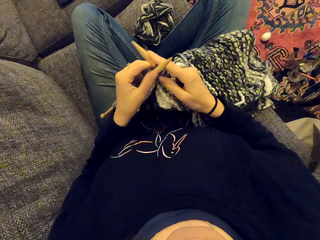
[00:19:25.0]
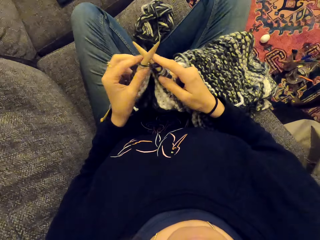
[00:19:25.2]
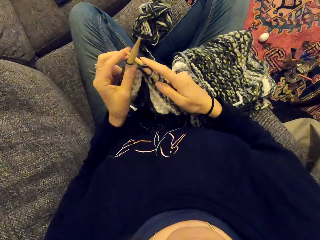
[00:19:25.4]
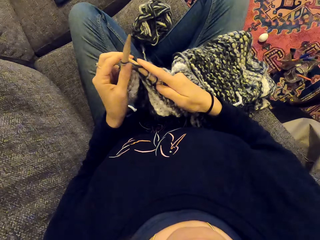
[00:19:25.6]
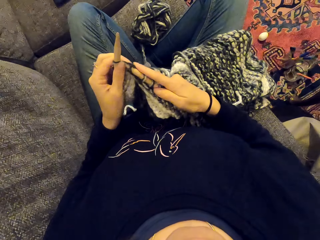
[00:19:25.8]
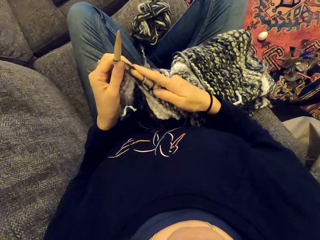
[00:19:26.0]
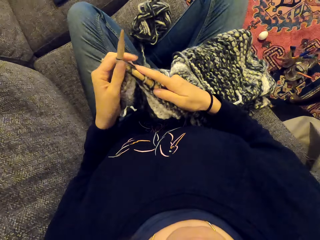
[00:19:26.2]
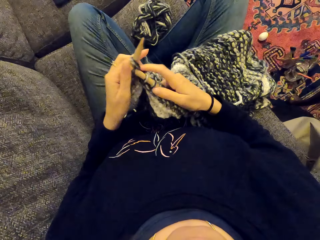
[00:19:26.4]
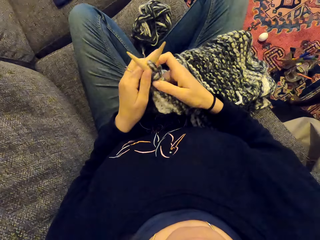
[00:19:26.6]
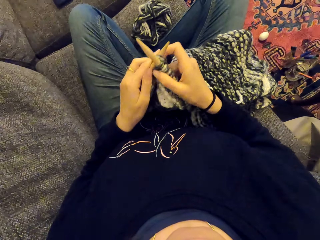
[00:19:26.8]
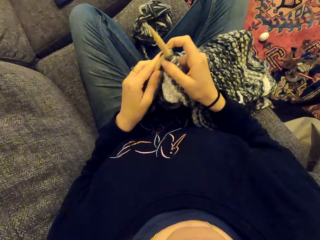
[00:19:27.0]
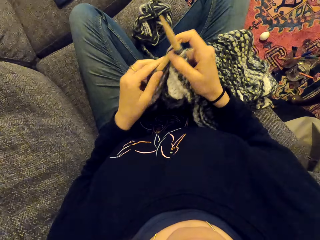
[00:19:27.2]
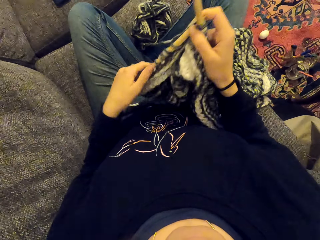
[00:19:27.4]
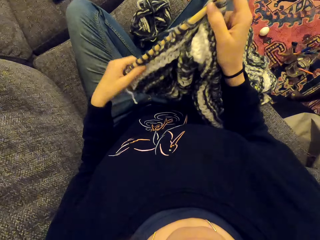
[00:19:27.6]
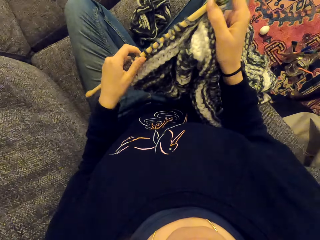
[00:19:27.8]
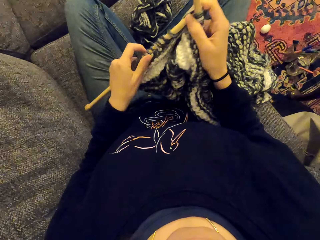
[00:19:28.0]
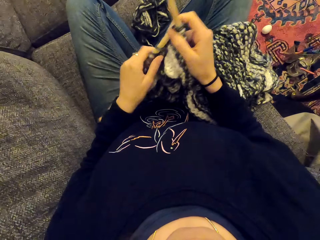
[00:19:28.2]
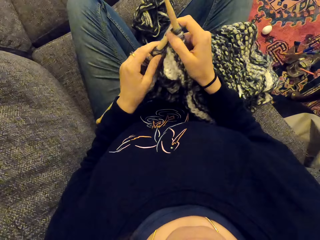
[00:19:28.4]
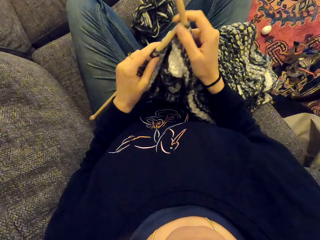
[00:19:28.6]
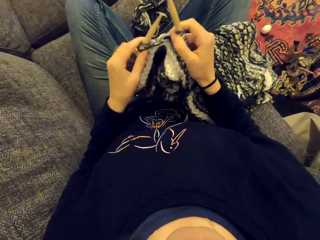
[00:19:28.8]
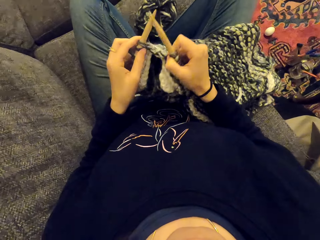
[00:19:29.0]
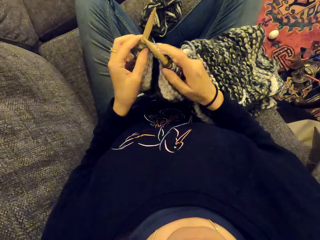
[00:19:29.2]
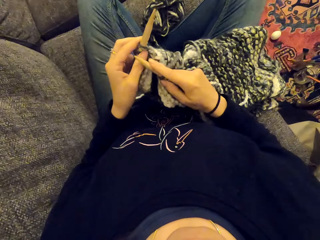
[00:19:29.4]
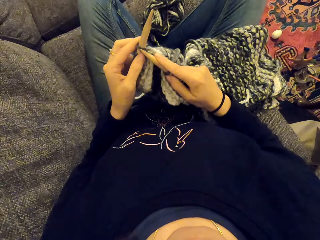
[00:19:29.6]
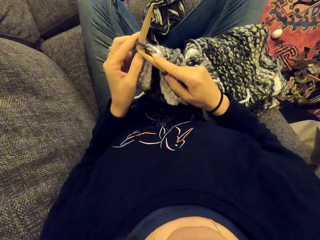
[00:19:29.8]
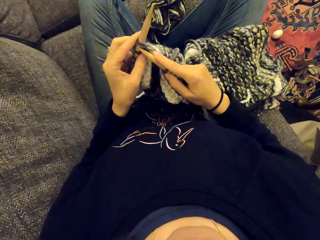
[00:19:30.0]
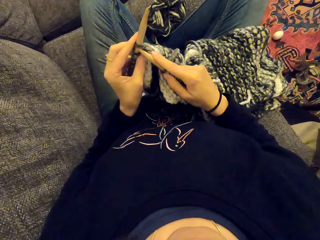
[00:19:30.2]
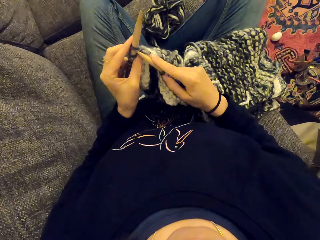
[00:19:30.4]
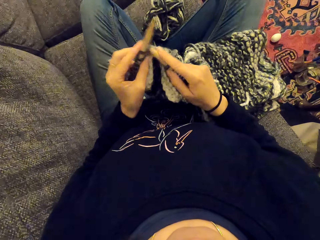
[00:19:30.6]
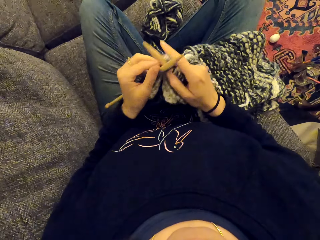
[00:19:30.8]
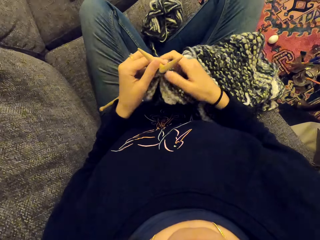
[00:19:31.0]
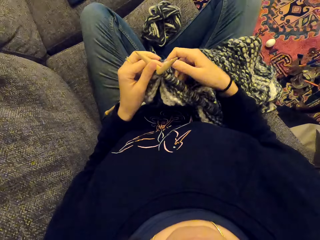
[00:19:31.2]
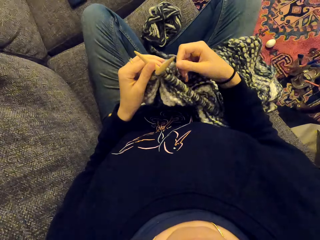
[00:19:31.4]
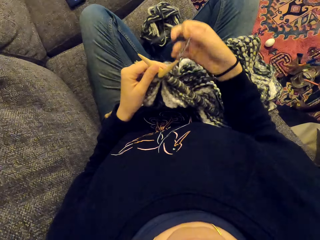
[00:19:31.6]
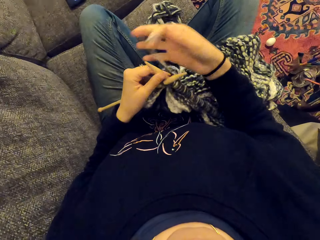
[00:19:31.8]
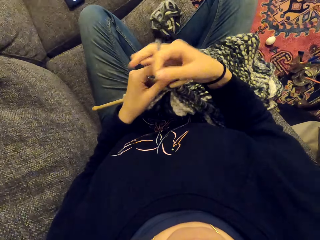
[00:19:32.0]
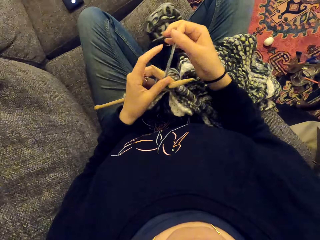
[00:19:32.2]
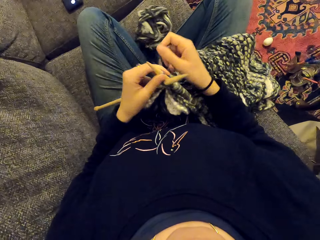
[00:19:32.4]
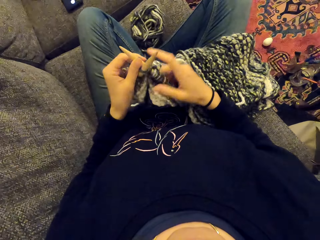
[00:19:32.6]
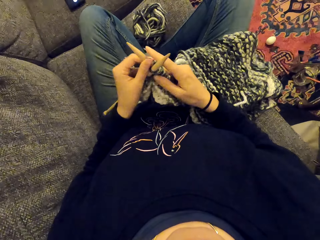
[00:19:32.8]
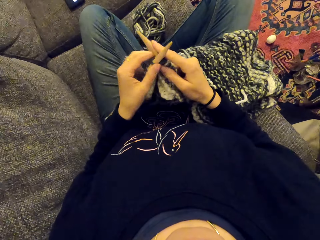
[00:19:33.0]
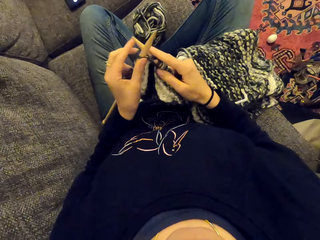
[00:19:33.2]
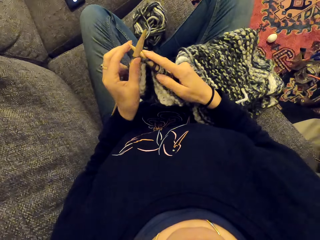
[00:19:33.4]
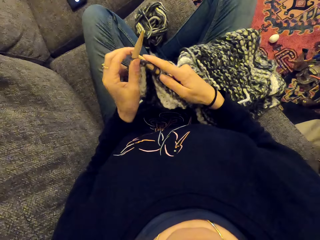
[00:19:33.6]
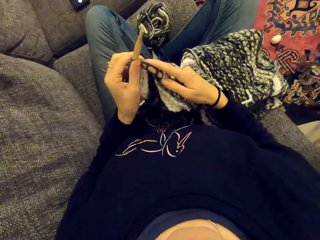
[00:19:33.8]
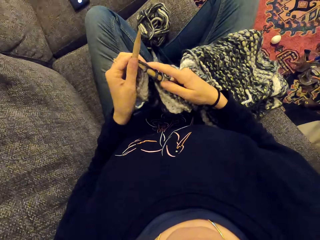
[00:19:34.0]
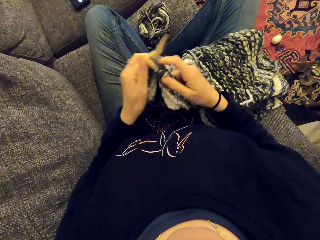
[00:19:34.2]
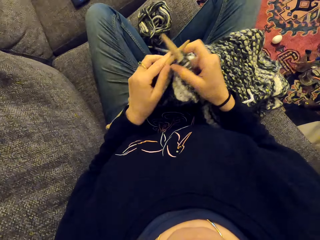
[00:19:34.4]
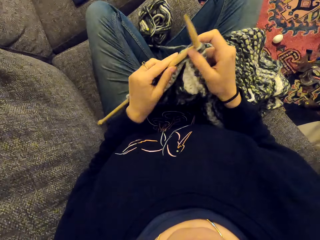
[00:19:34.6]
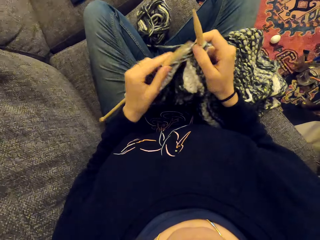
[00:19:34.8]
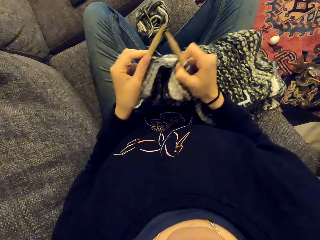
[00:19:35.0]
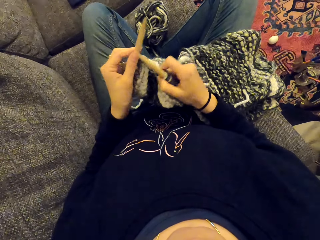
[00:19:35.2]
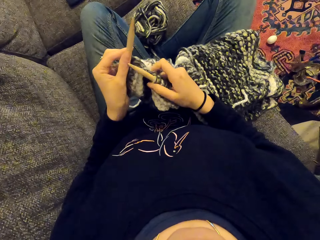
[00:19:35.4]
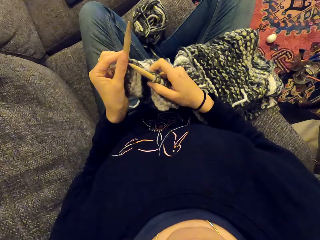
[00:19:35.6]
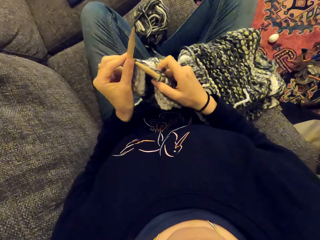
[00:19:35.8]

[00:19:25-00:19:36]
The camera wearer holds the fabric. They push the piece of cloth. They sew the piece of cloth. They knit the fabric.

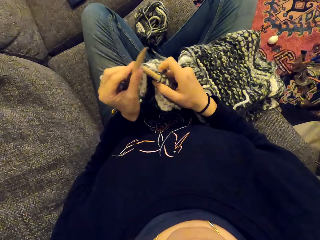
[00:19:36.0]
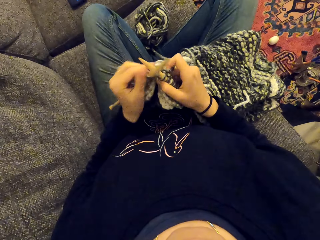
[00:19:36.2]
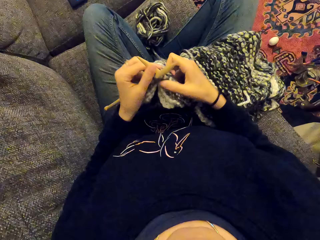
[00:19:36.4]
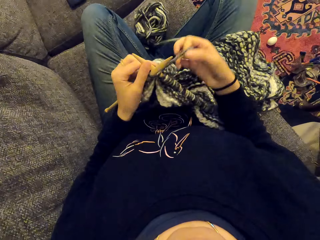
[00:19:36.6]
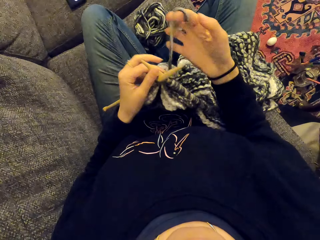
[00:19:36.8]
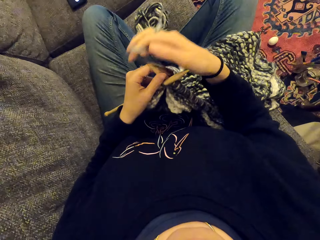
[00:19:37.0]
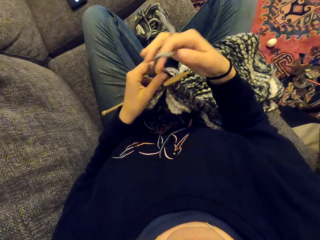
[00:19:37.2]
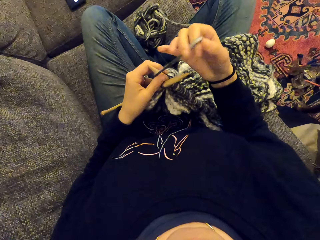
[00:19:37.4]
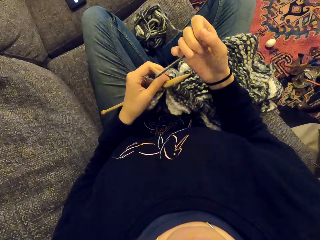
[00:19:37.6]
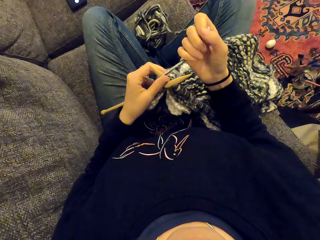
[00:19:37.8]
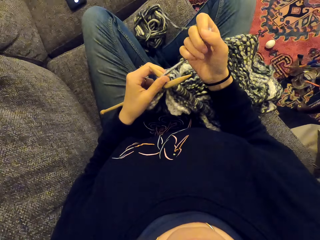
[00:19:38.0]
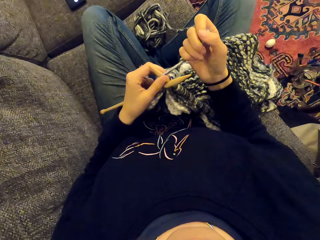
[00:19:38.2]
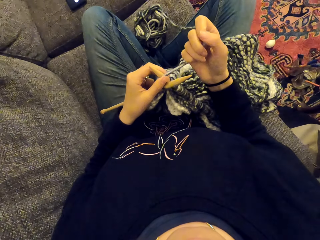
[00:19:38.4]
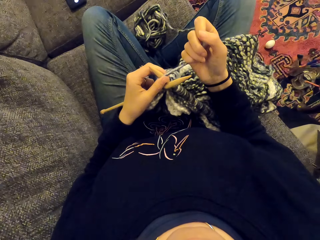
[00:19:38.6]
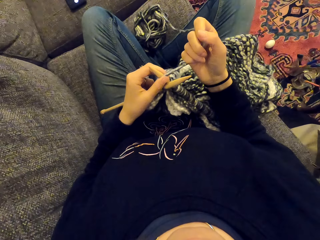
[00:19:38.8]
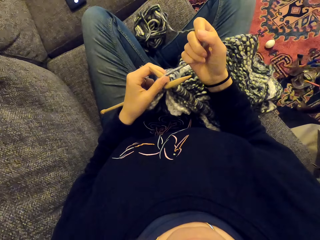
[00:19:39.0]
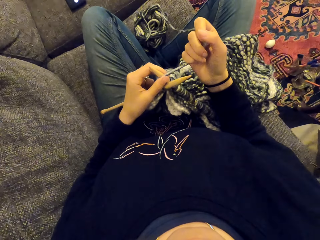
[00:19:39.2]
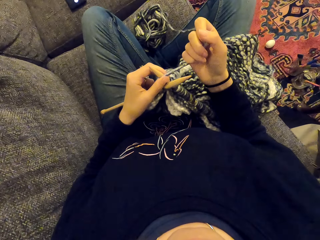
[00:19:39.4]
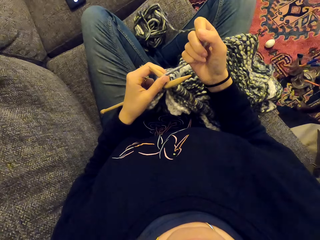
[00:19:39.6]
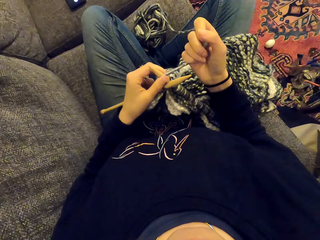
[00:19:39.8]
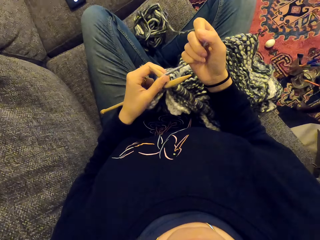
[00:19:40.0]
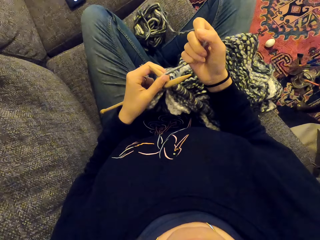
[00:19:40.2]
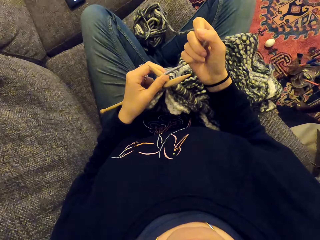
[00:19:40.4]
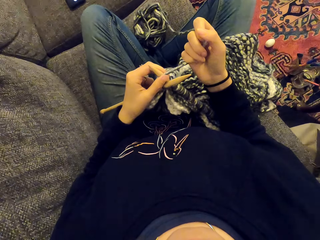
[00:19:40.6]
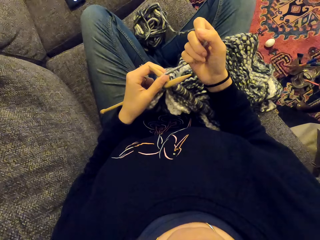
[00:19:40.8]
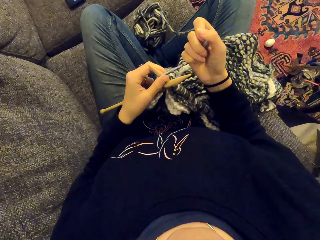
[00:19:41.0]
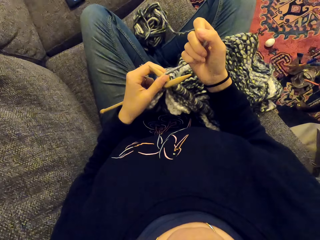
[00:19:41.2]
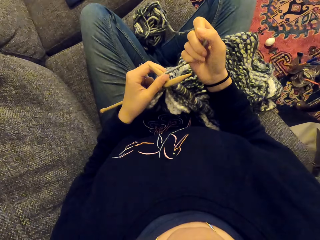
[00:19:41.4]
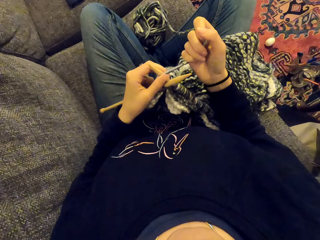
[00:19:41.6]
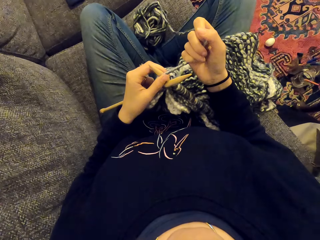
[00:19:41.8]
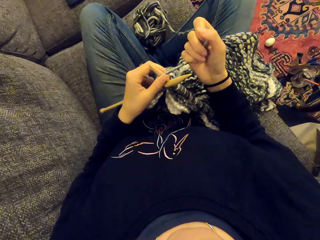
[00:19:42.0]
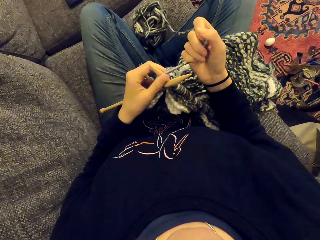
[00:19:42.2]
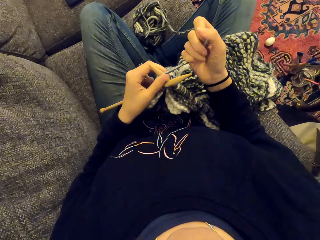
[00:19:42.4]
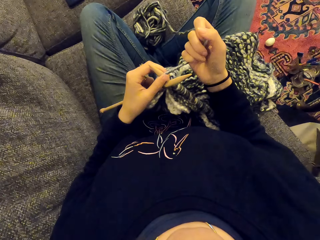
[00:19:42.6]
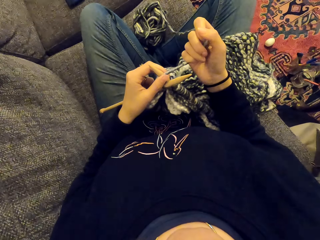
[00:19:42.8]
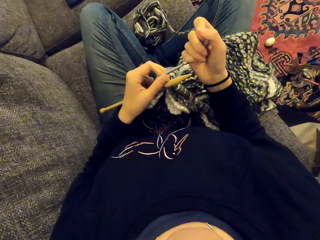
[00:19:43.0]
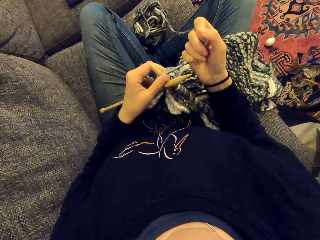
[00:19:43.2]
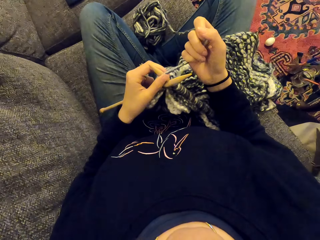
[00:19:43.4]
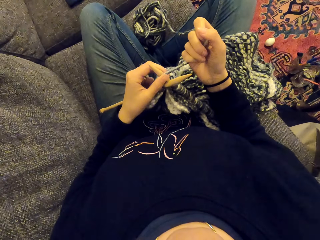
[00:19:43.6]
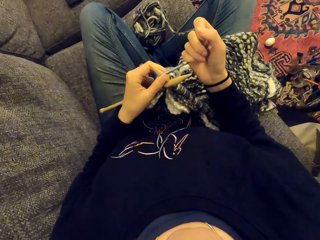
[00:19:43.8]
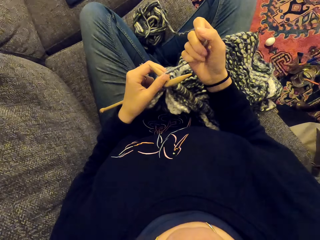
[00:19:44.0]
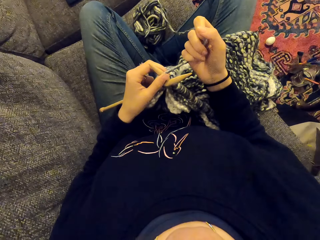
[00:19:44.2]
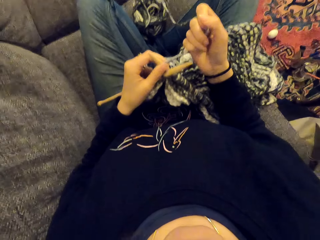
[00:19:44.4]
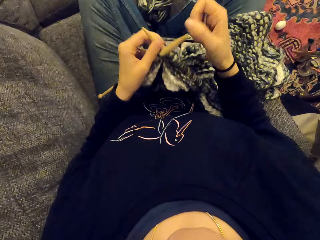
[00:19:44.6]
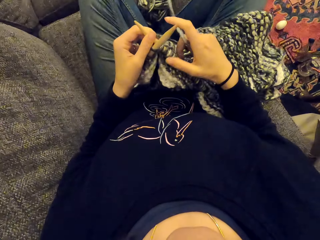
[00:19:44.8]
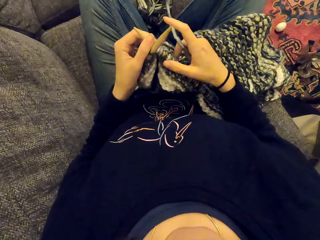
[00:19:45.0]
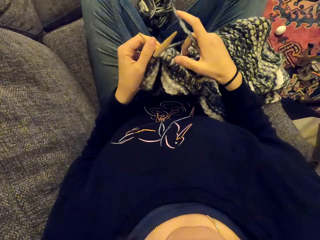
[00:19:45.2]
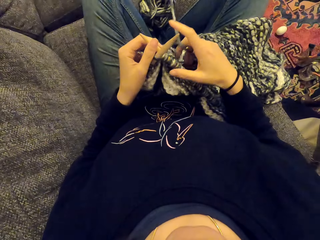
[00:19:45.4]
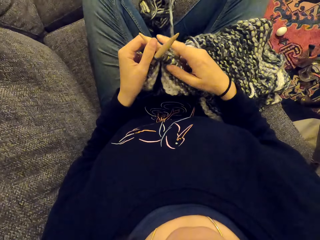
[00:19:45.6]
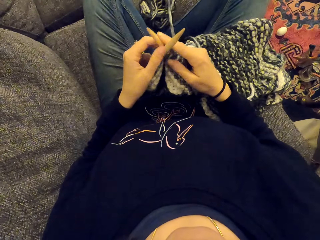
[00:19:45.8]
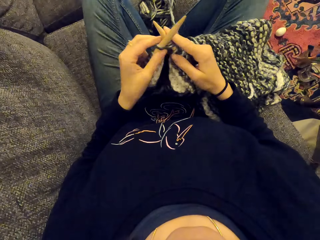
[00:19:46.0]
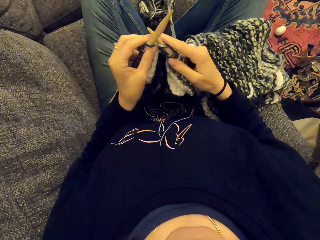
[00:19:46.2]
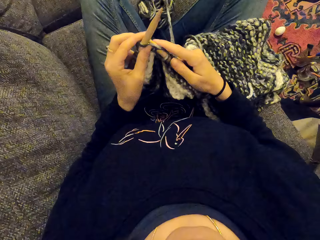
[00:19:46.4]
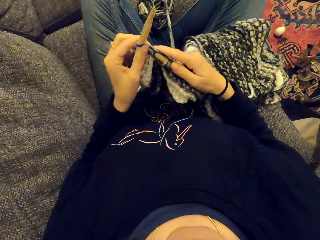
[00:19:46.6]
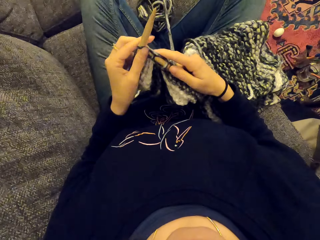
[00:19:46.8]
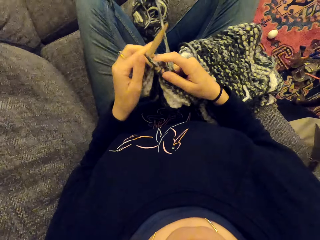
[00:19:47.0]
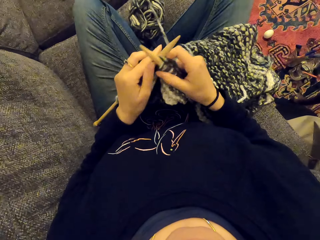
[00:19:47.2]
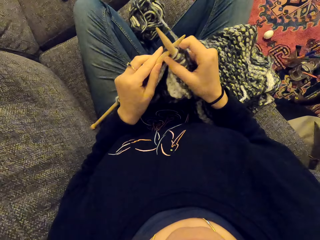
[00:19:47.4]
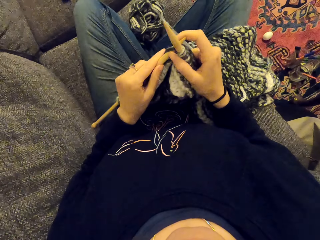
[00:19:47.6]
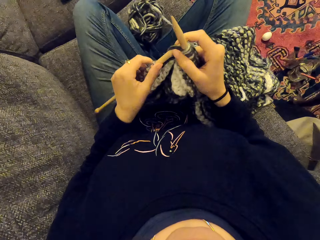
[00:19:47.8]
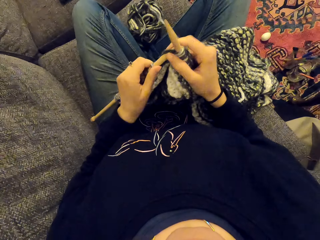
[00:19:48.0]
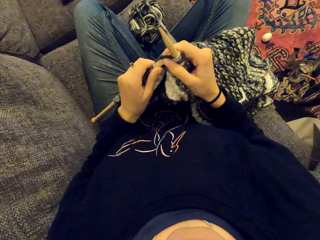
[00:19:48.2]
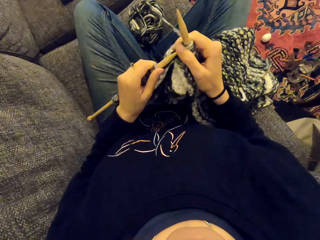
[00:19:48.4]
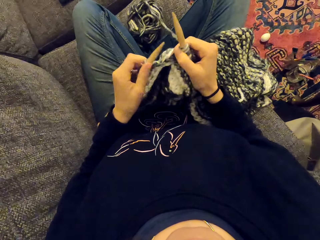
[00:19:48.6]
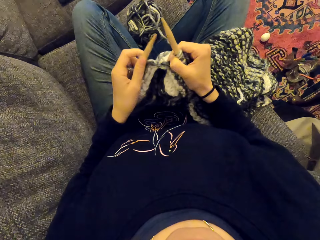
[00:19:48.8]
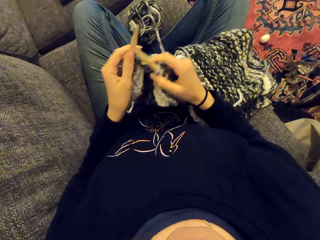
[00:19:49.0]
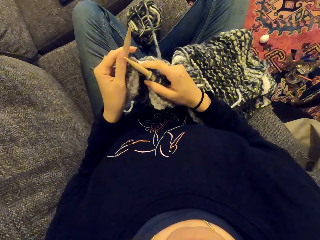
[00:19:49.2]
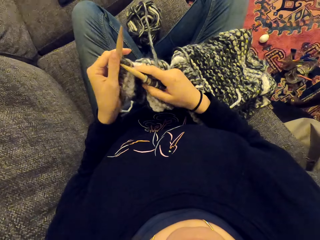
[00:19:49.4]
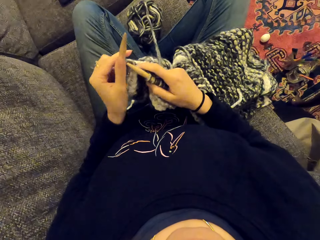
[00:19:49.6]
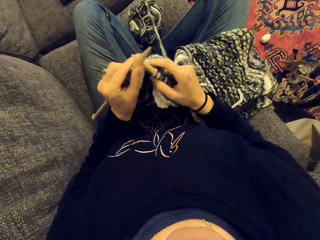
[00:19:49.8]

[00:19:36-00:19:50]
The camera wearer stares at something. They knit the fabric.
